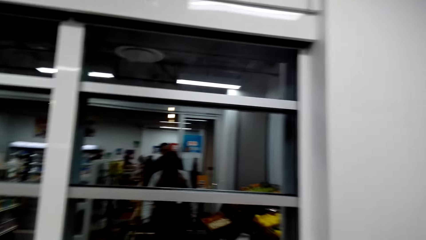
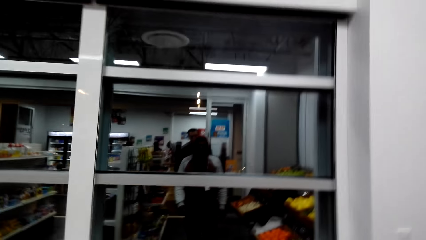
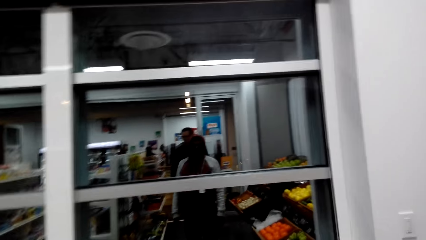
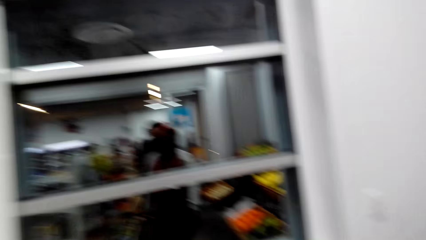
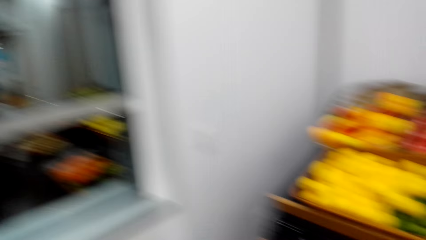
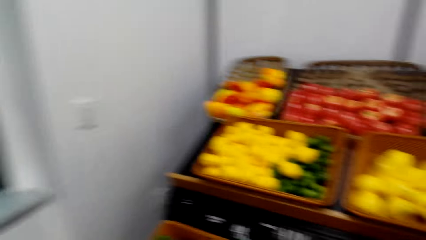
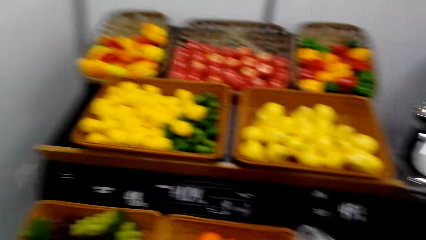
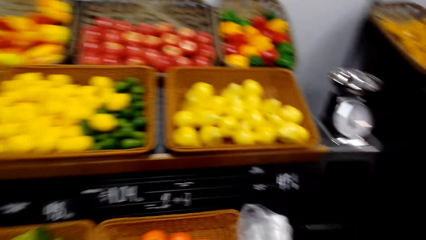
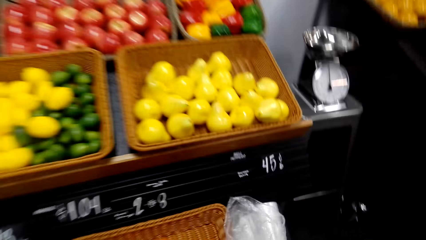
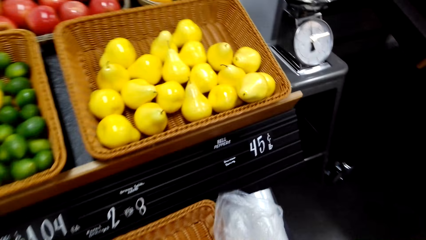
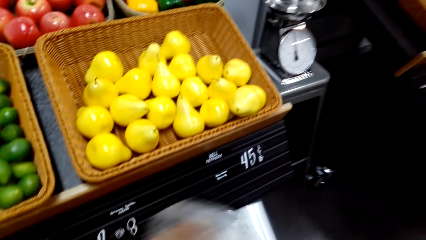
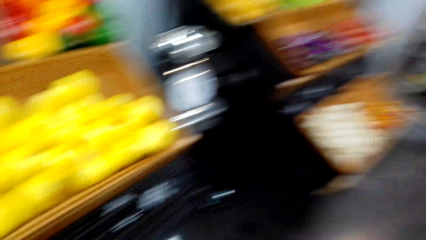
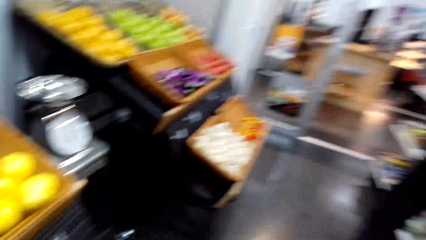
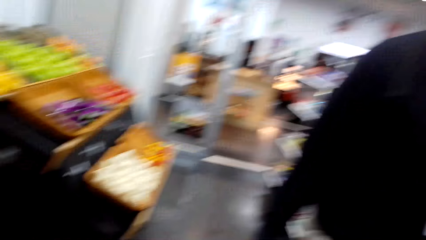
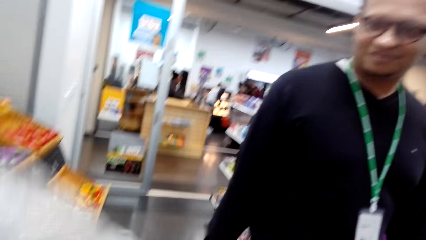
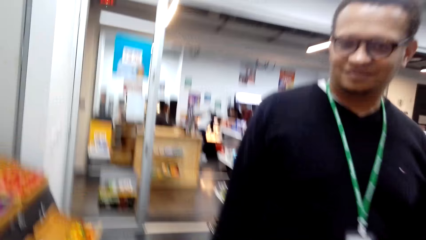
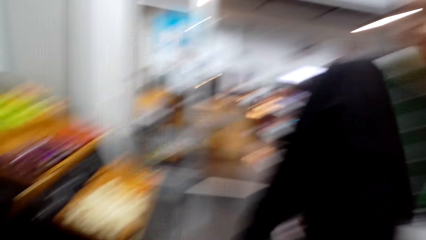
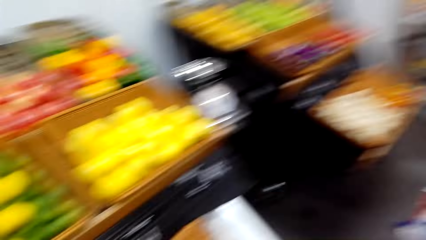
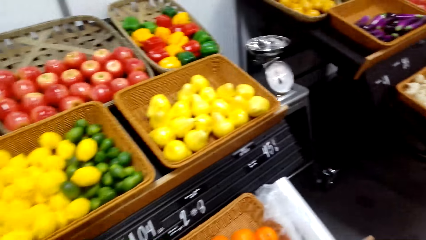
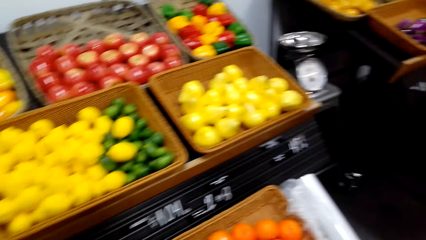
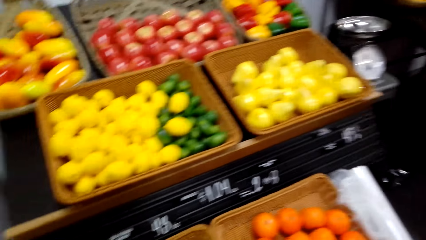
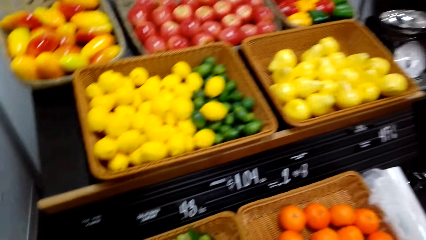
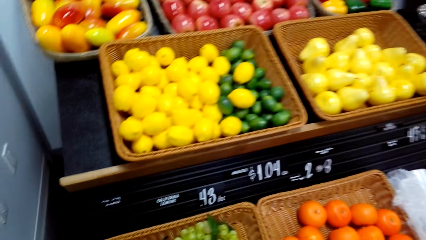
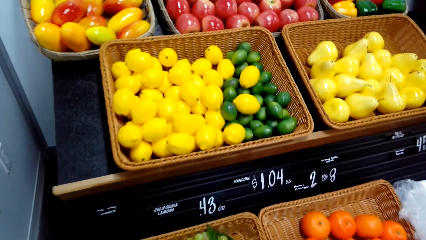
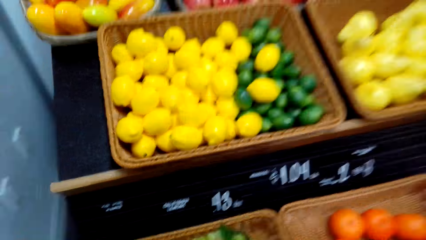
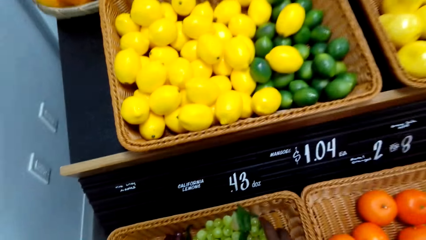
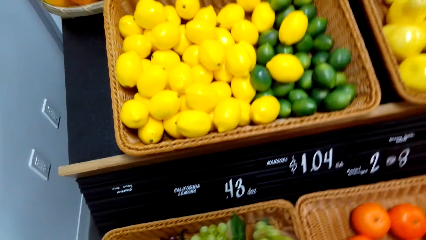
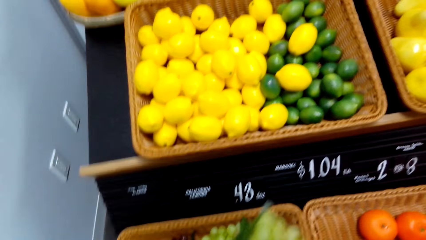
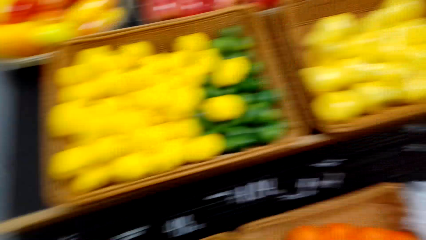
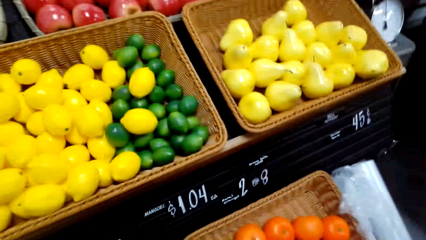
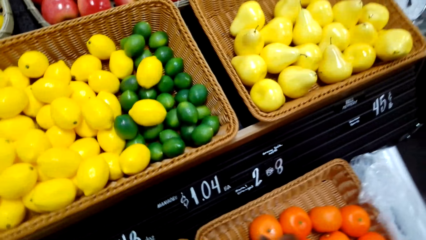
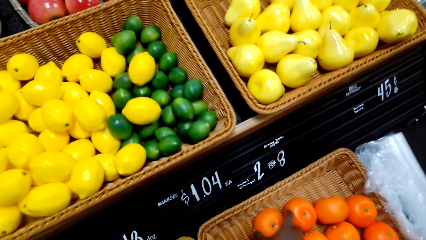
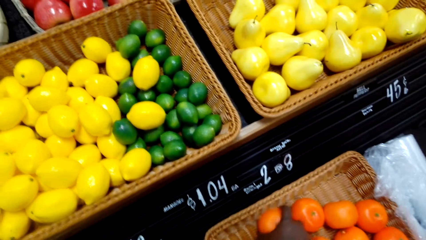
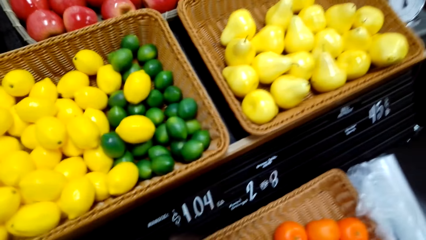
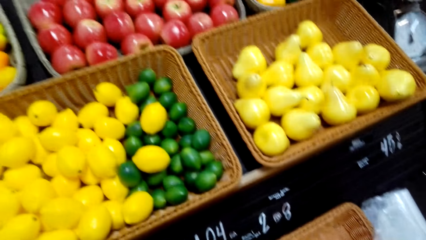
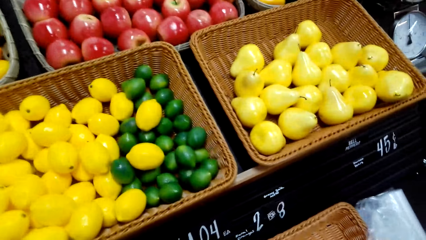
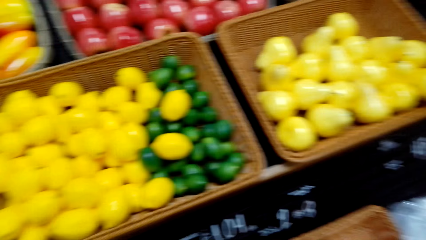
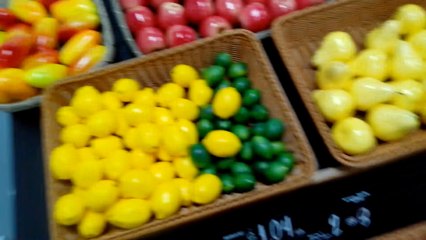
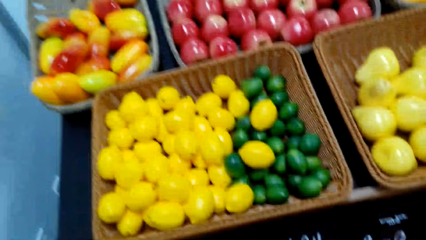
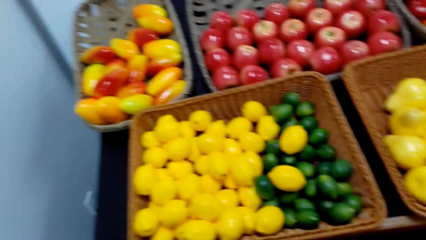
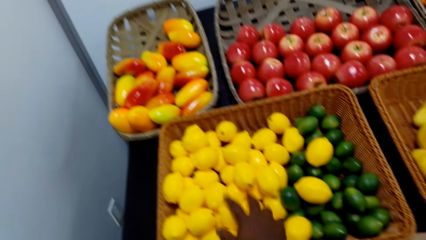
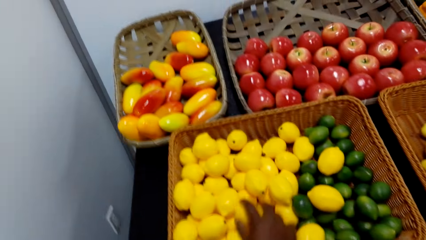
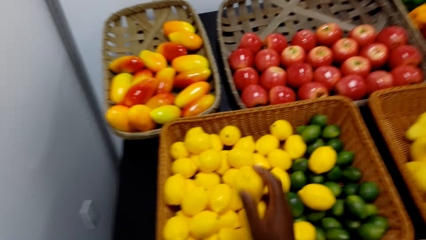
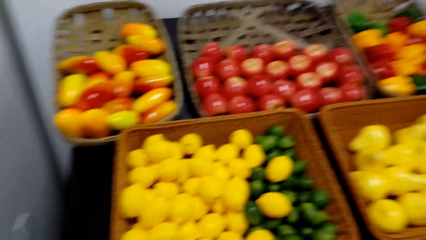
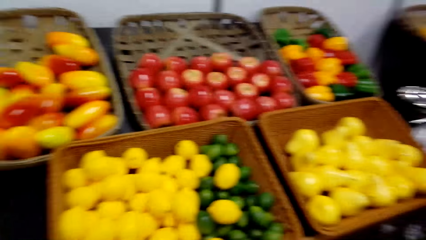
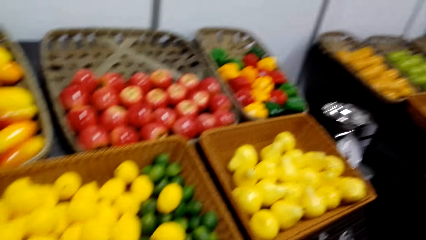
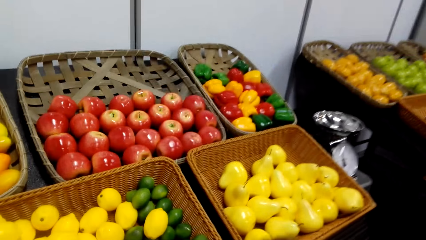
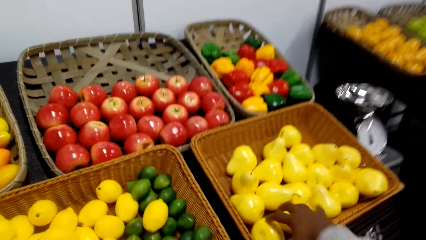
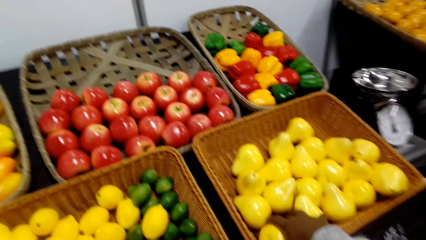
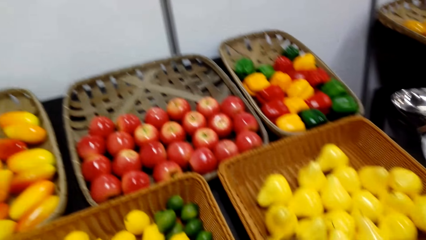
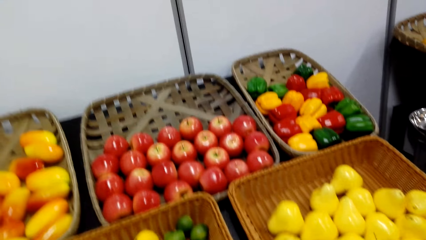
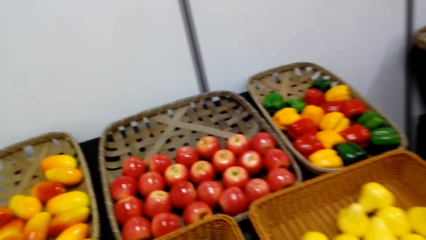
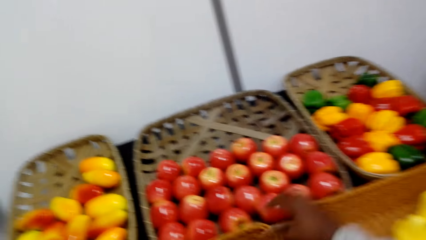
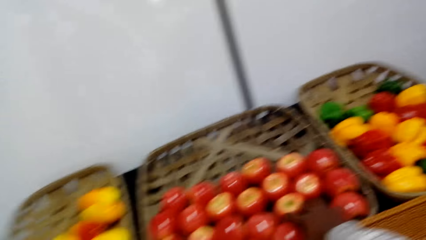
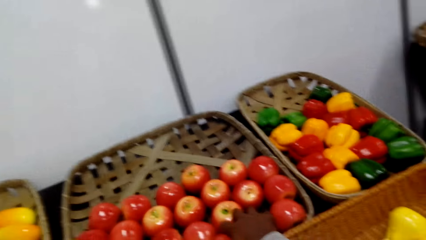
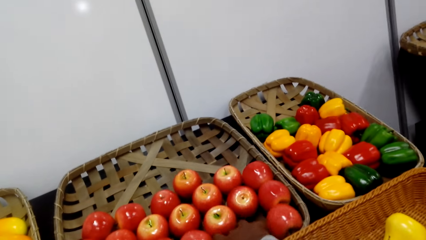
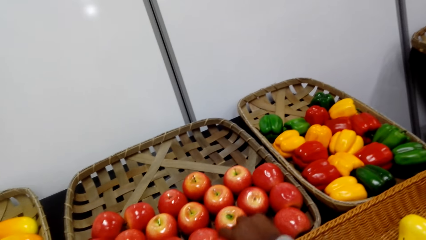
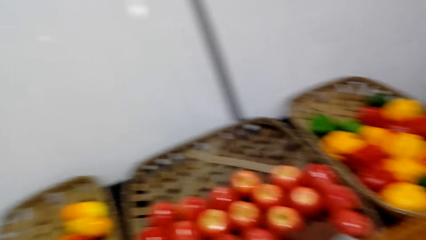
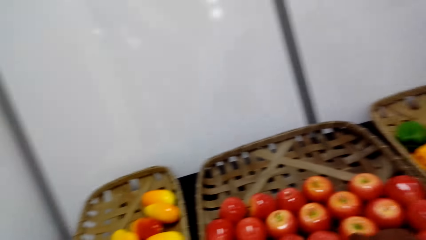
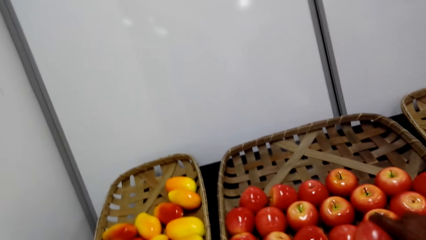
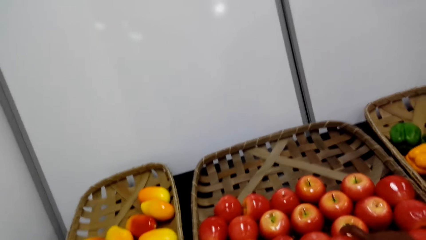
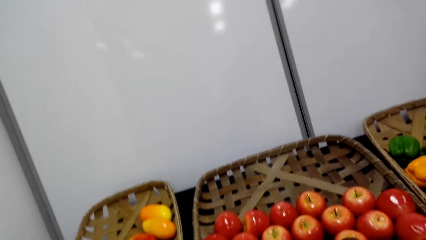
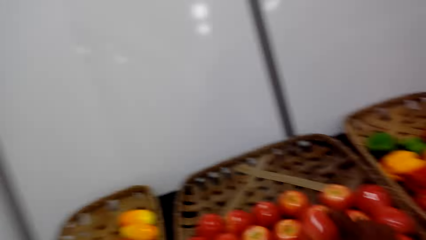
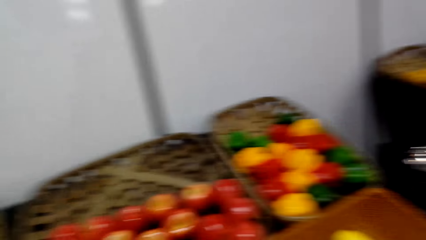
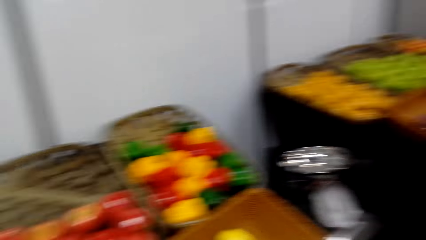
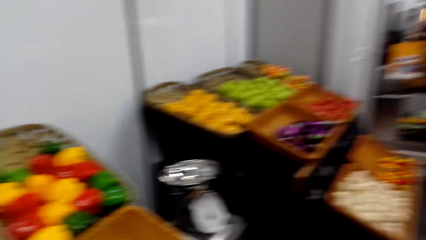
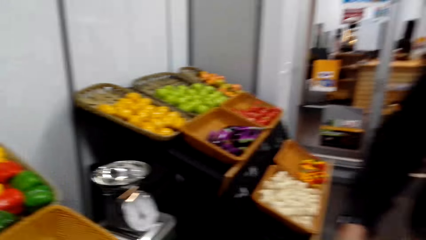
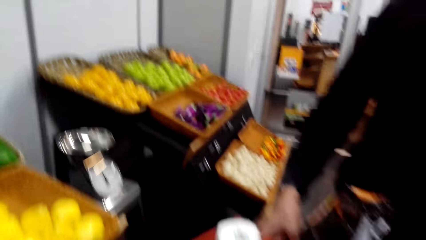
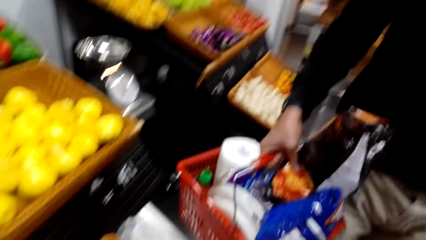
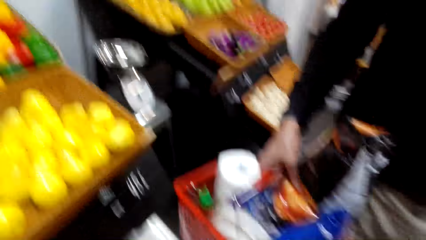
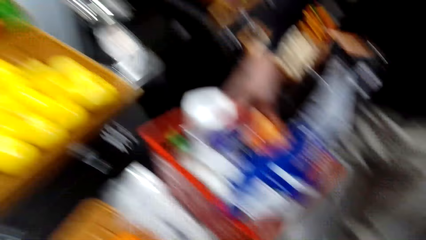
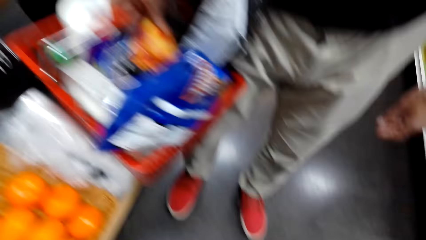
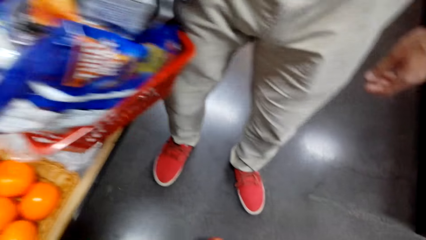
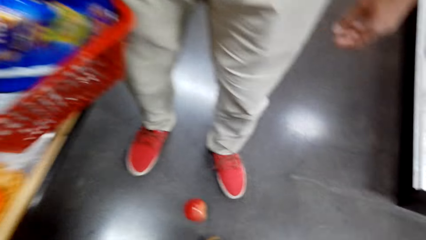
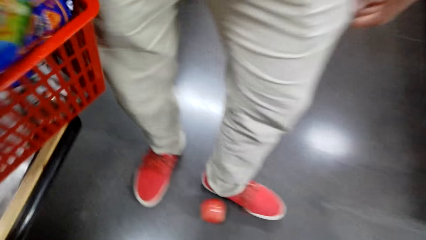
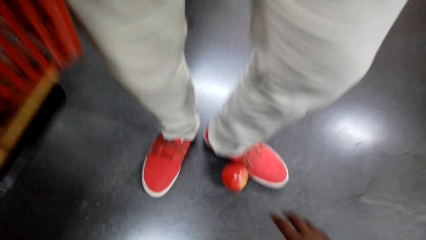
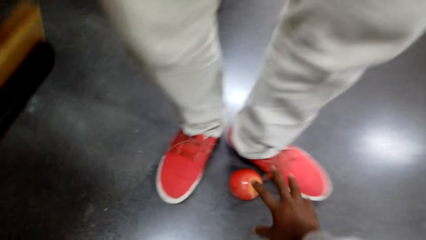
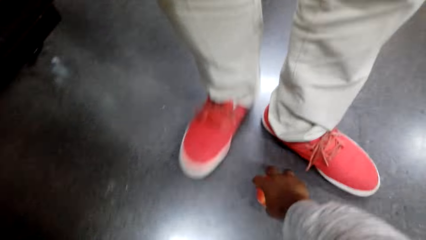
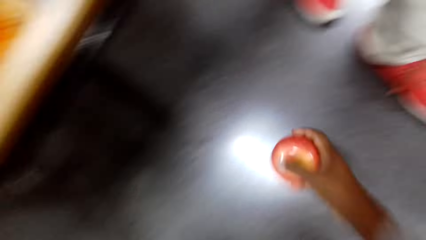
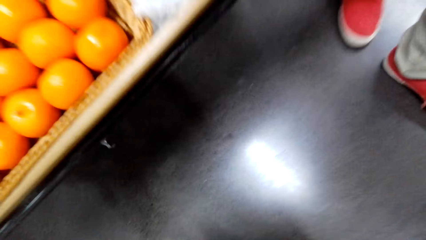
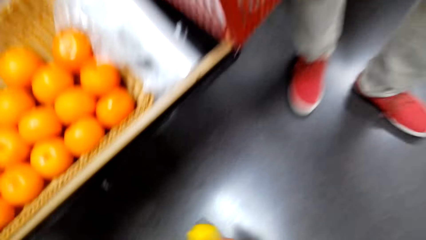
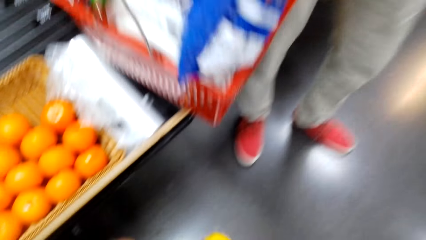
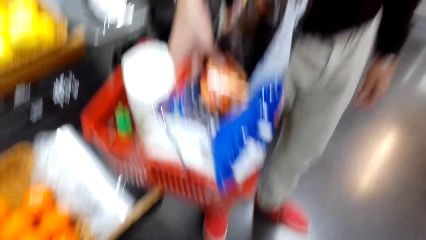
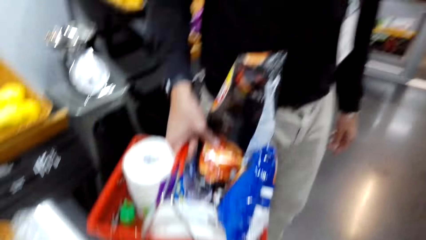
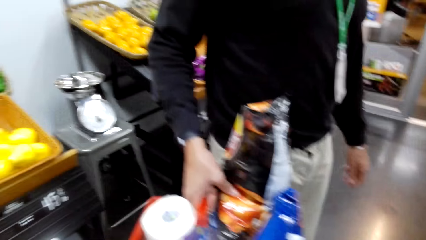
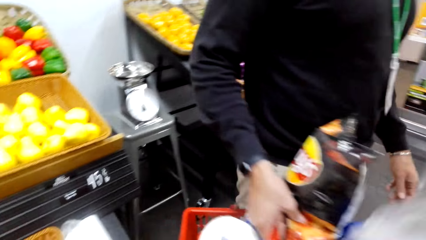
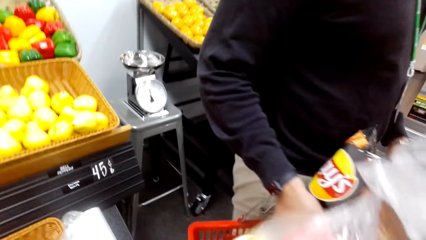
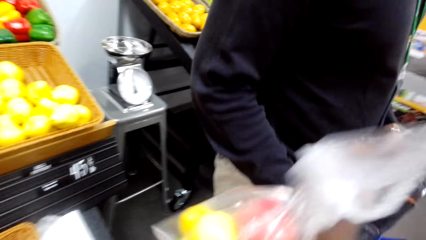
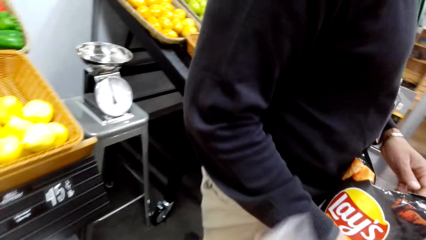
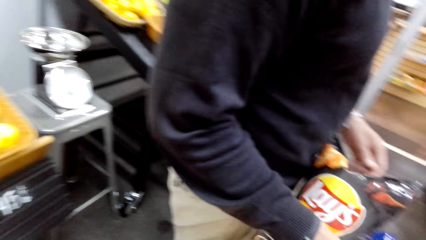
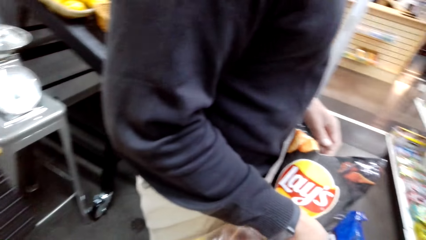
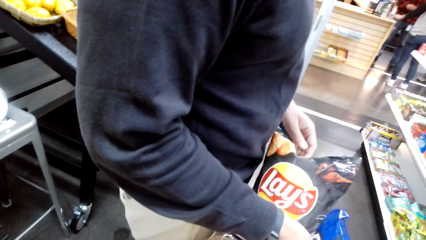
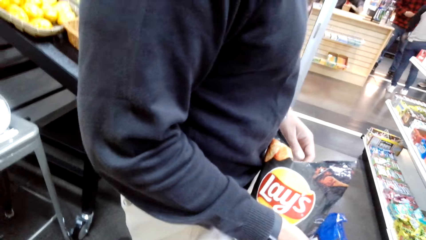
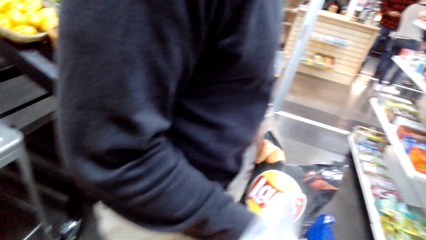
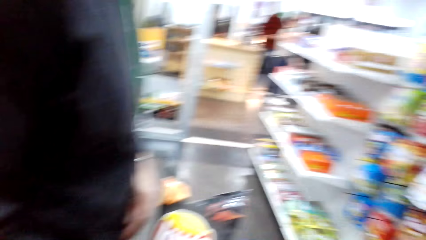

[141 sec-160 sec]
The camera wearer picks up a plastic paper bag or nylon paper. They dialogue with a man. They stretch the plastic paper bag. They dialogue with the man again. They pick some grapes. They take an orange, grab lemons, and put the fruits in the plastic paper bag. They pick up pears and grab some apples. The man holds a shopping basket. The camera wearer picks an apple from the floor. The man holds the shopping basket. The camera wearer dialogues with the man, holds the nylon paper with fruits, and puts the fruit in the plastic paper bag.
